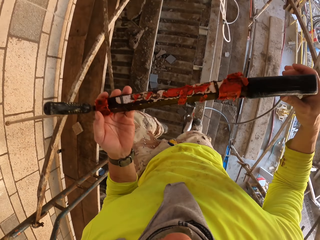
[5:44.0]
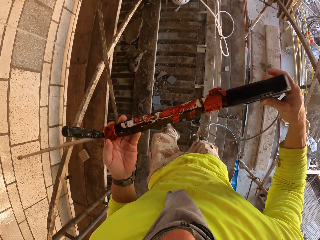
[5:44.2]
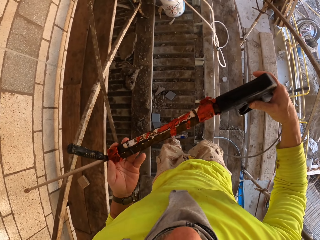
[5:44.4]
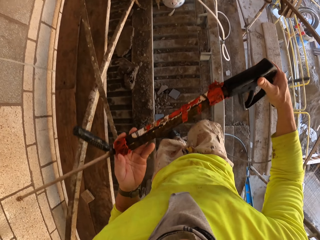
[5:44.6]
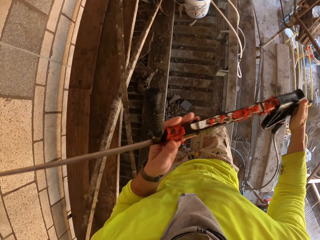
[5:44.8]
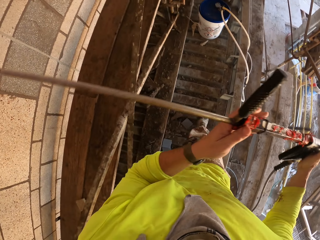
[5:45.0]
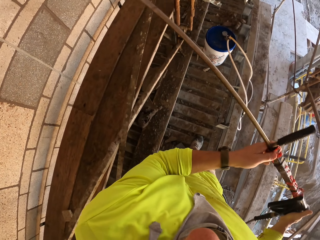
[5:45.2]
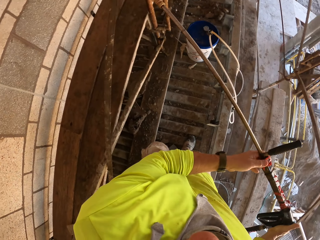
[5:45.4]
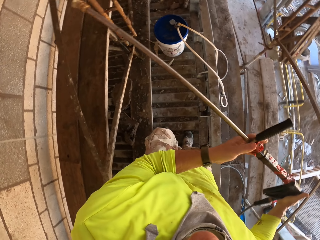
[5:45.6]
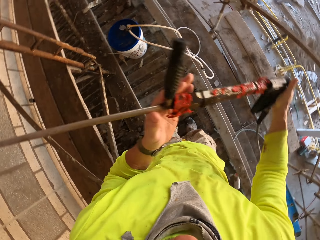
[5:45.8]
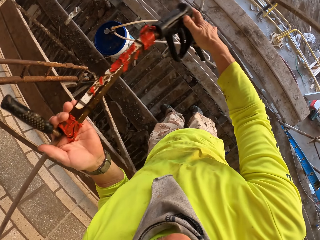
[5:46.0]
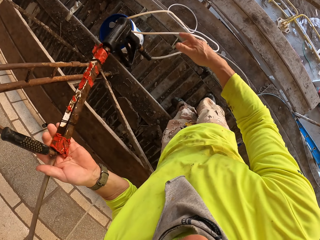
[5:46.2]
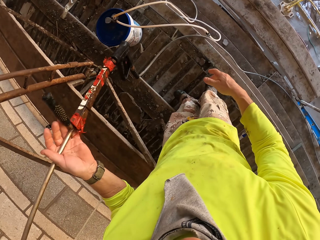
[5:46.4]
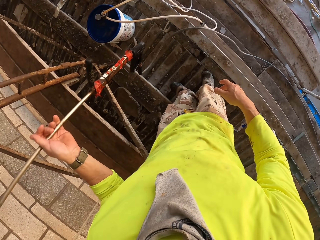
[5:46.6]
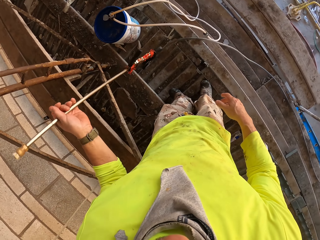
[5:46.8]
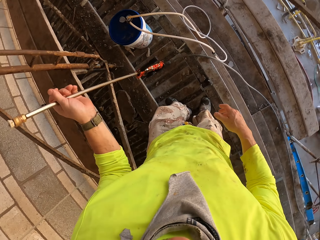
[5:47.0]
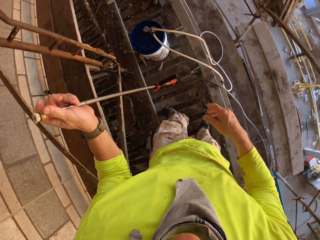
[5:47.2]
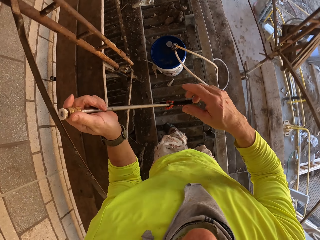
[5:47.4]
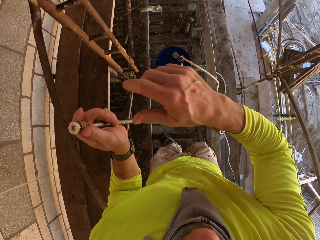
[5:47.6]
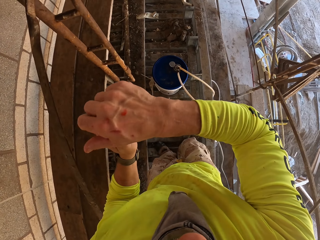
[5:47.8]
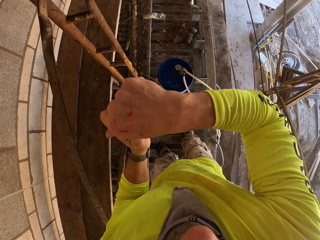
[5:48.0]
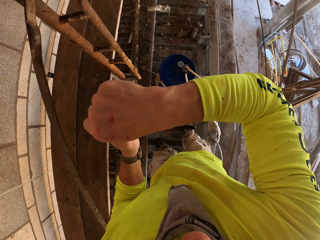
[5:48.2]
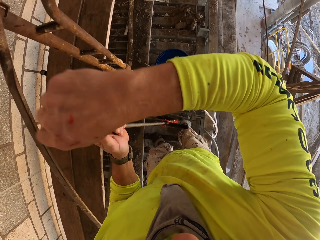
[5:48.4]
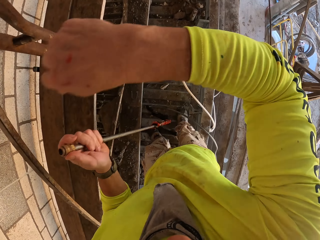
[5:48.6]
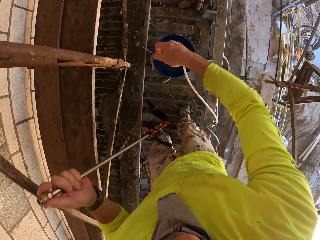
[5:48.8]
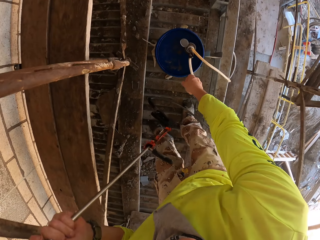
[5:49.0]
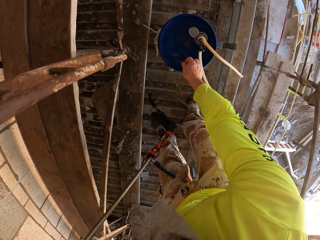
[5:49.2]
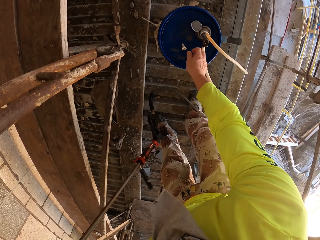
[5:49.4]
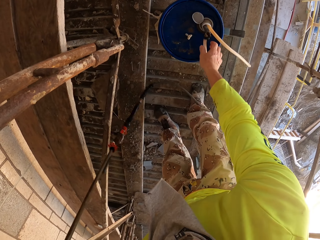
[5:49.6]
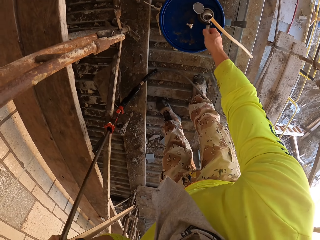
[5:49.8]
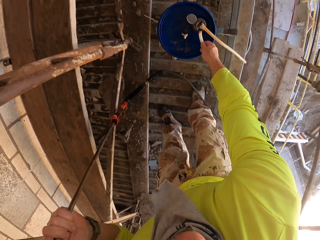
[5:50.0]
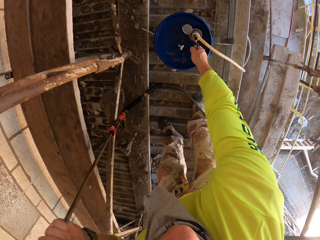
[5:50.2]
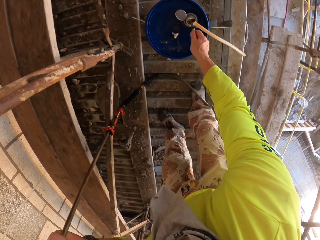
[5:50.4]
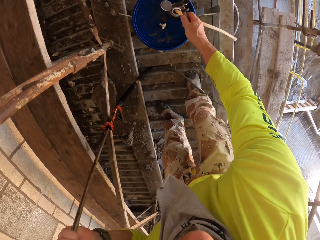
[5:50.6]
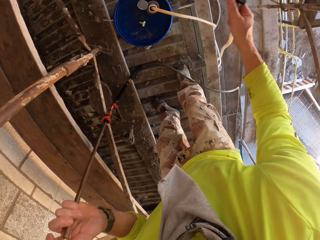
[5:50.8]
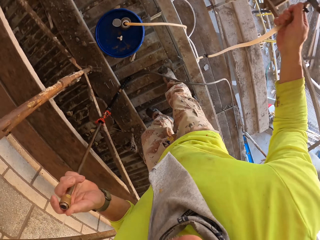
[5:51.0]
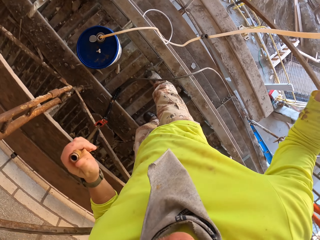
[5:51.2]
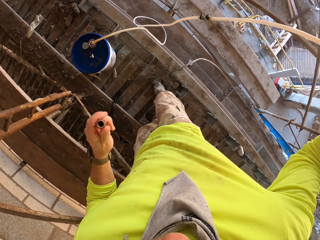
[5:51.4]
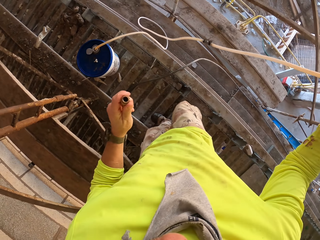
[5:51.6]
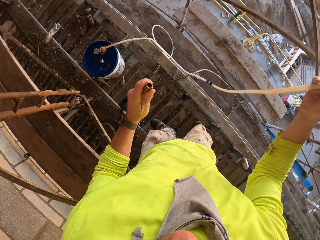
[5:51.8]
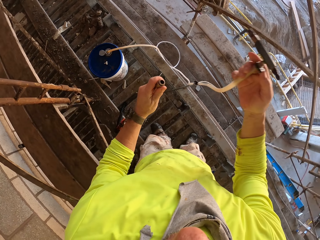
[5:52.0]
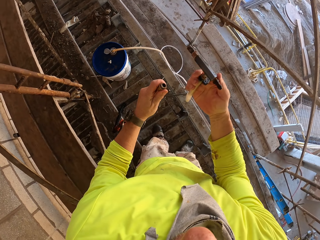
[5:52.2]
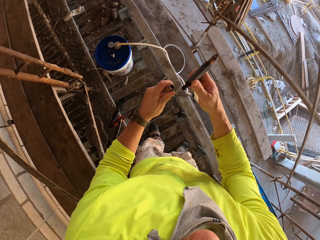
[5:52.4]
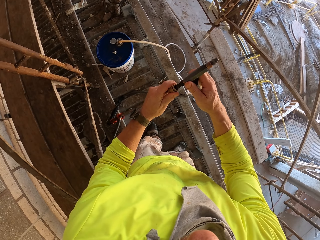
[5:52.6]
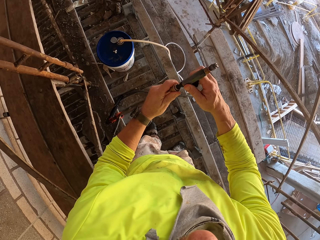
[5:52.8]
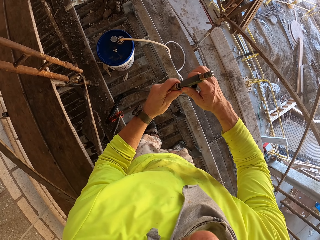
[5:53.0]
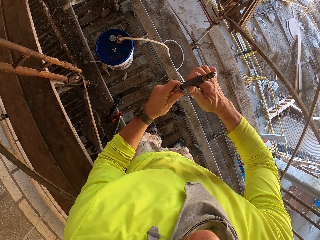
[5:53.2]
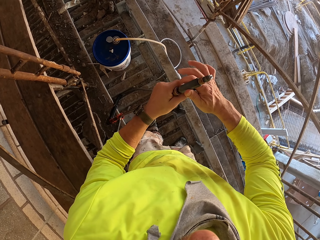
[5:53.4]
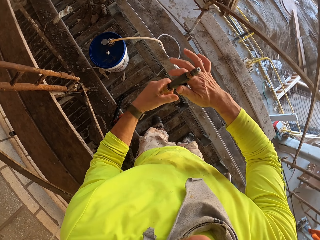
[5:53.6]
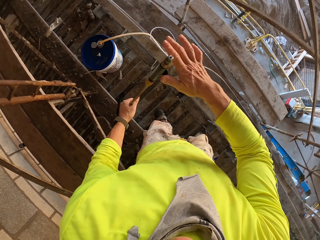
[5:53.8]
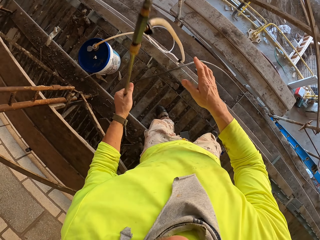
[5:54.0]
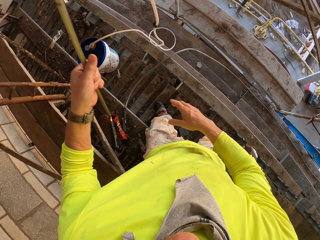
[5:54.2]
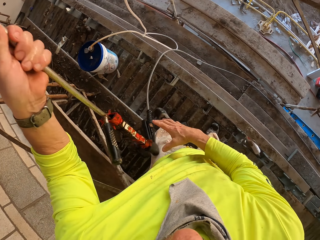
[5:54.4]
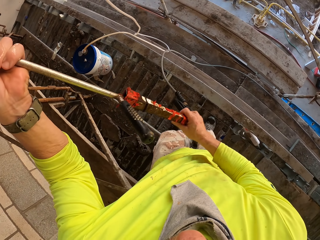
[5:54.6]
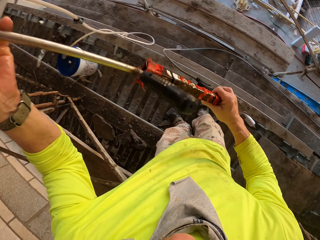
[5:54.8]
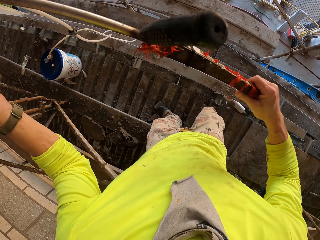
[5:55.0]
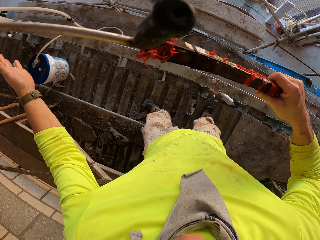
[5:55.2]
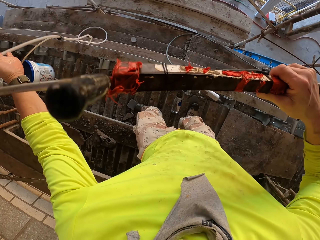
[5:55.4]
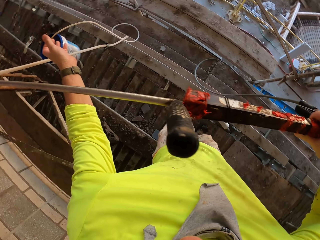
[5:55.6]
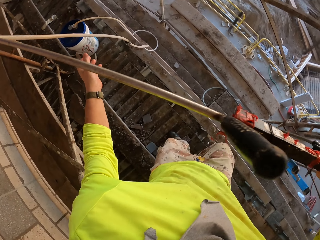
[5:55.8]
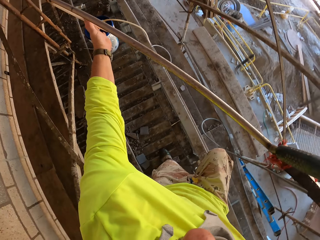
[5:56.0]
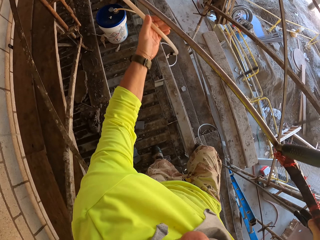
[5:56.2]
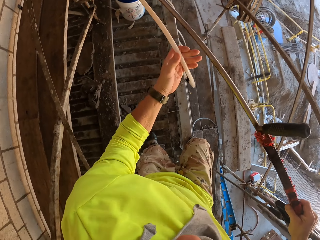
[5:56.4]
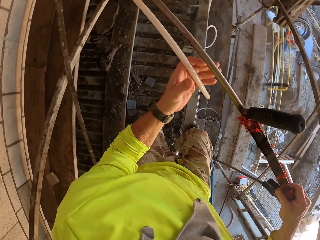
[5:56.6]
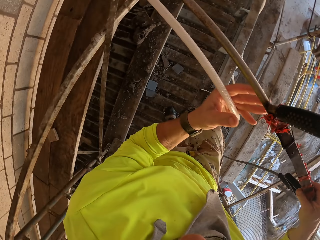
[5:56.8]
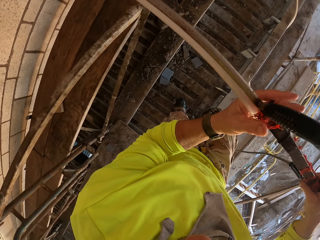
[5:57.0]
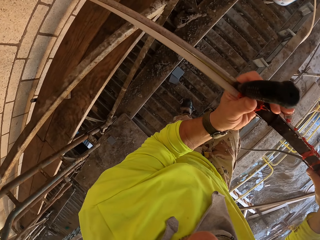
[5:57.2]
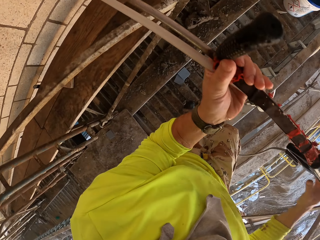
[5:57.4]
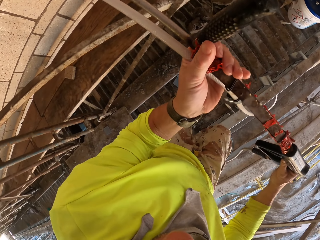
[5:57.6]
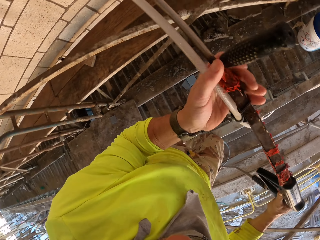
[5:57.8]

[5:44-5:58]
The camera wearer turns to the side, walks around, and holds a Loctite PL3. They turn to the side. They put down the stirrup sprayer. They hold the Loctite PL3. They open the nozzle on the stirrup sprayer. They put the Loctite PL3 tip on the bucket lid. They pick up a pipe in the bucket. They connect the pipe to the stirrup sprayer. They hold the Loctite PL3.

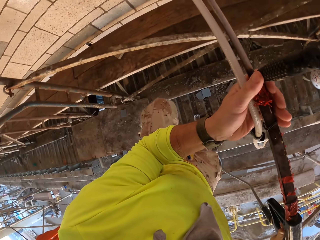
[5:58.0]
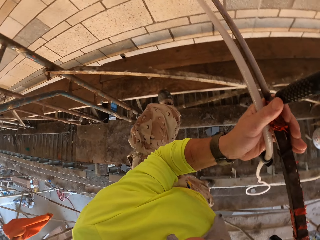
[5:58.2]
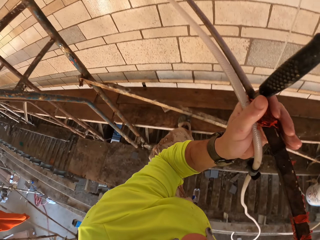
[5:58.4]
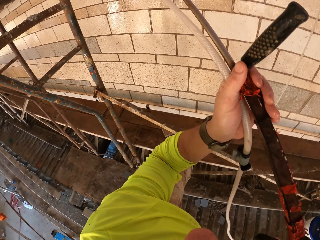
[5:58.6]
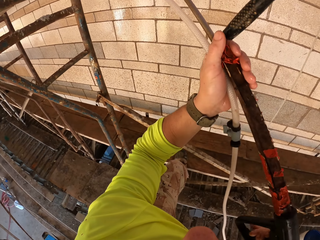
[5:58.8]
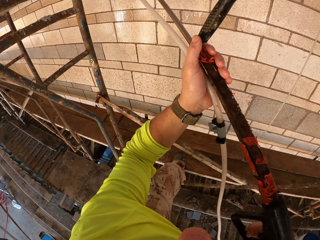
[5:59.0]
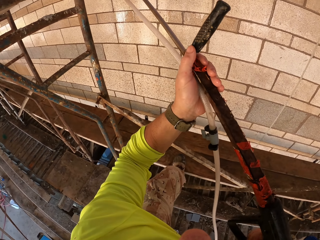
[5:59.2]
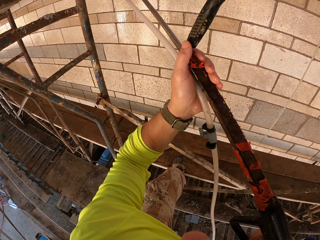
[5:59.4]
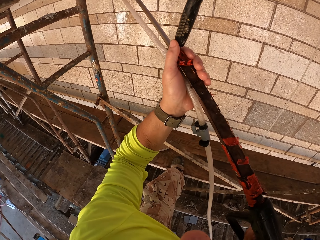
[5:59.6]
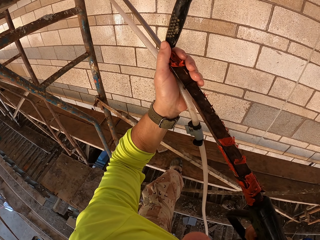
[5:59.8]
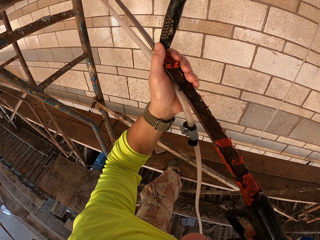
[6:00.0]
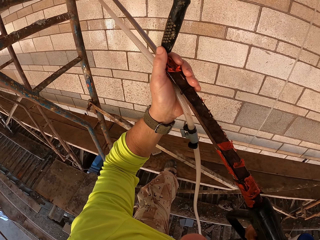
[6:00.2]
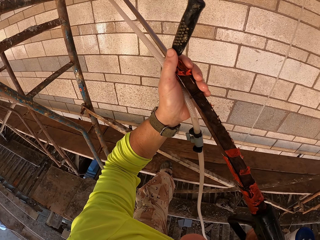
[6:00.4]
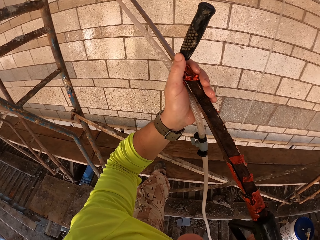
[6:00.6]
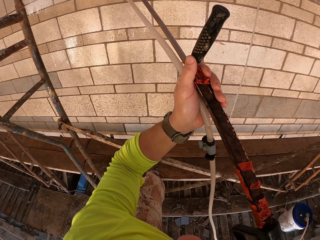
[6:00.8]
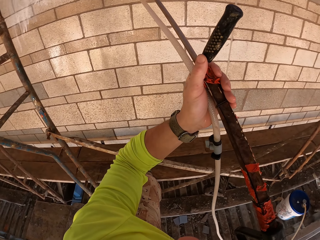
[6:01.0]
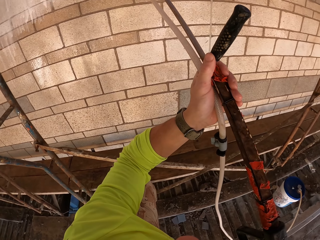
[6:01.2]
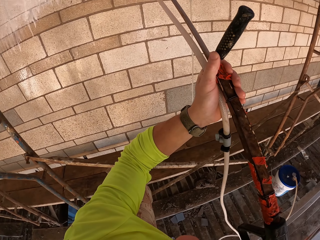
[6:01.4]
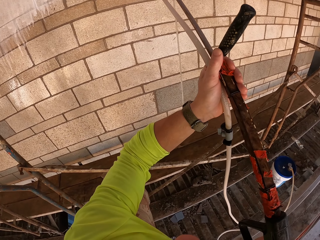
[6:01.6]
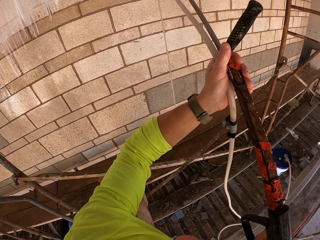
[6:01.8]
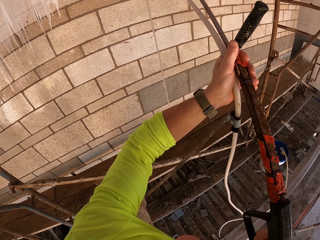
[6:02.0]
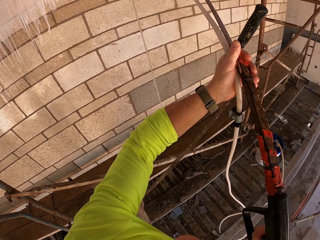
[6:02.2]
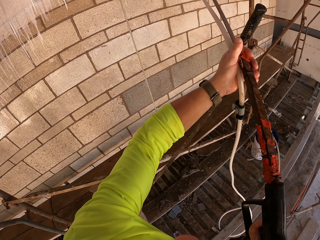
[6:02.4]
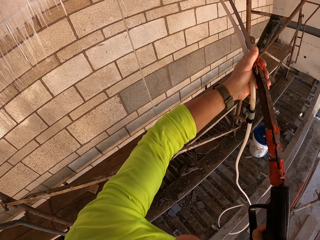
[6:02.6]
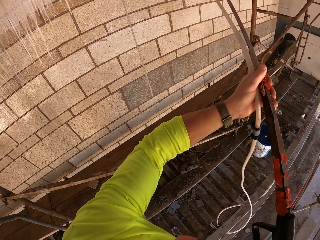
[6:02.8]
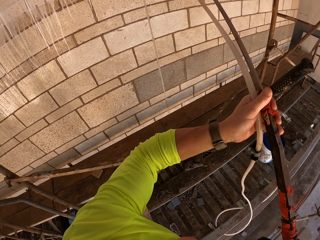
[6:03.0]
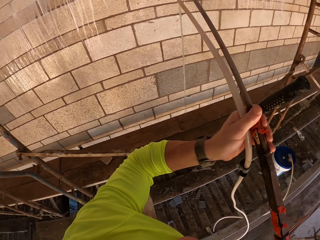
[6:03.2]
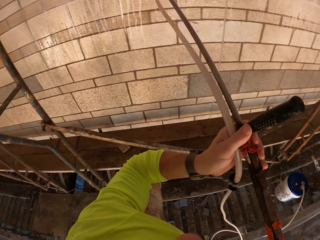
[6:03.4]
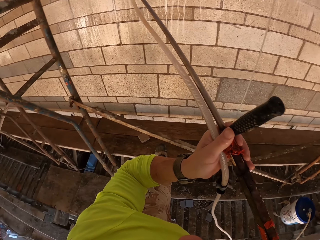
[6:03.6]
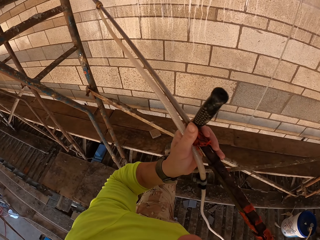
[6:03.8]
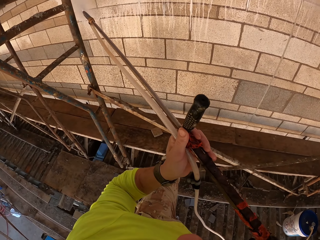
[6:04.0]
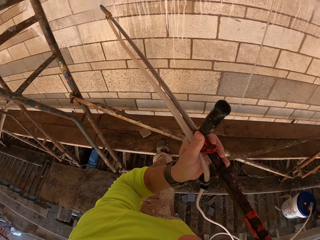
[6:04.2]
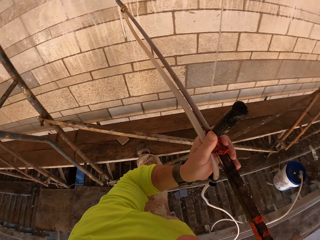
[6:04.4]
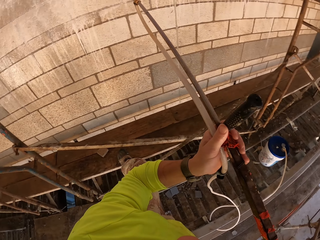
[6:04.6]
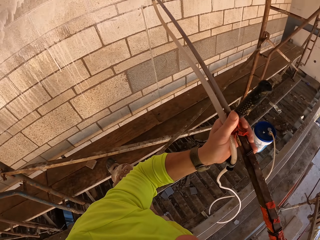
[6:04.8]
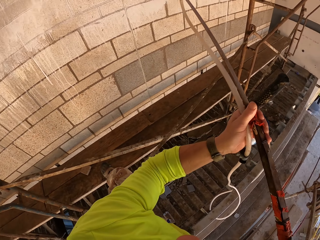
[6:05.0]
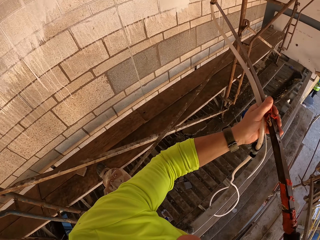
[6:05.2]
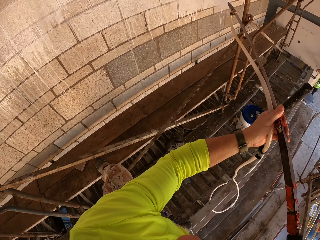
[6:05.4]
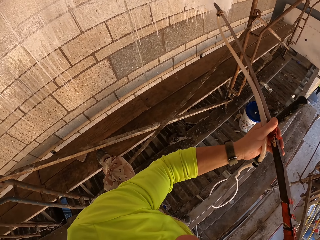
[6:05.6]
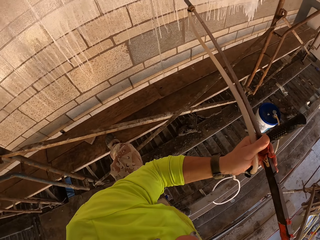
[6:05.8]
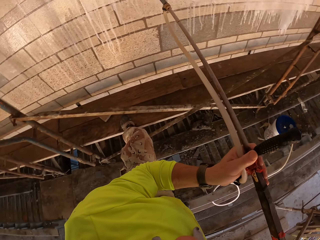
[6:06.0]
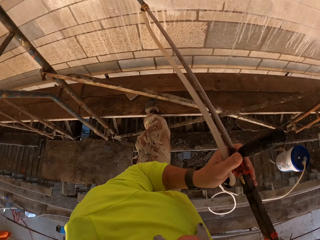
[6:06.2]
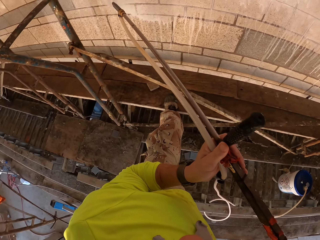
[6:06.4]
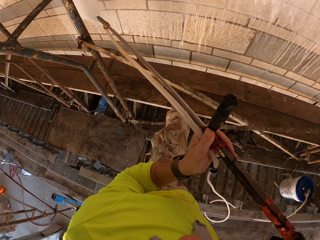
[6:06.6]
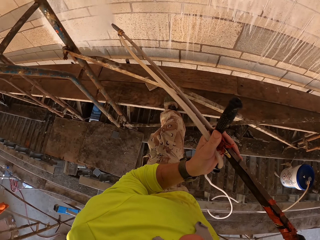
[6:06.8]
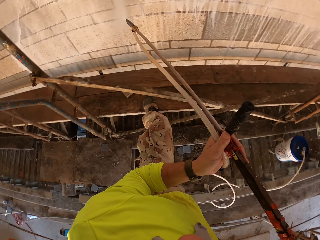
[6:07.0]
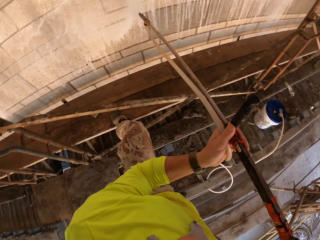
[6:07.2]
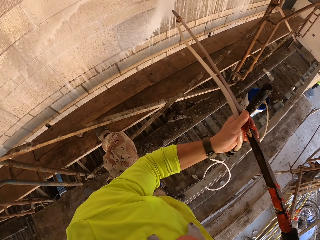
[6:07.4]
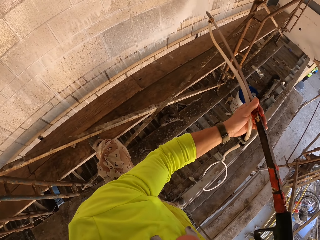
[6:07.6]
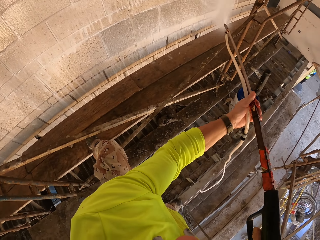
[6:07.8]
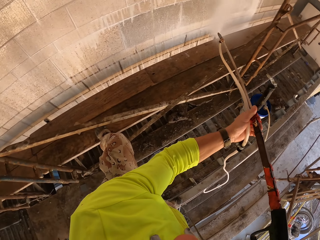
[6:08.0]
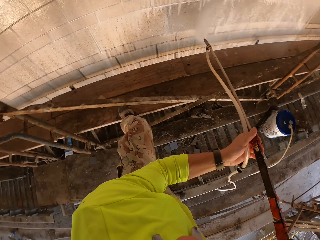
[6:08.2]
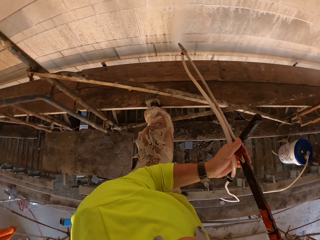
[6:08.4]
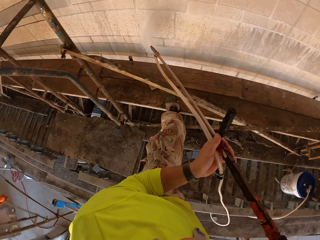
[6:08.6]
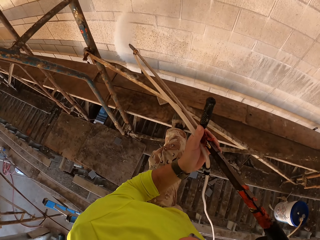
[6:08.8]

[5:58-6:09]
The camera wearer turns to the side. They spray the wall with a Loctite PL3.
